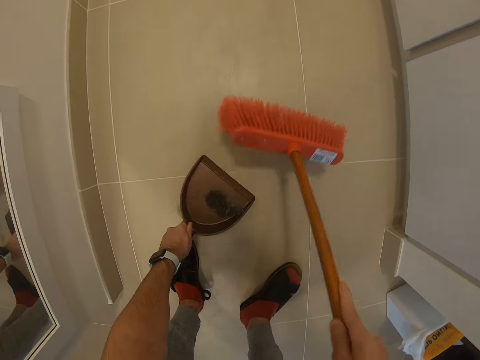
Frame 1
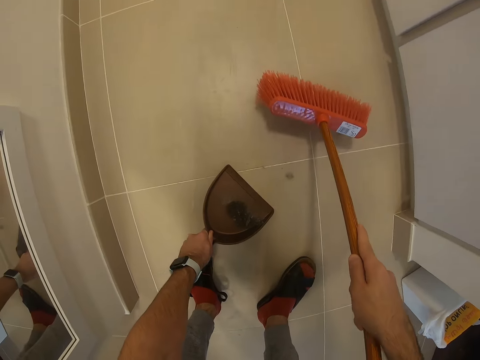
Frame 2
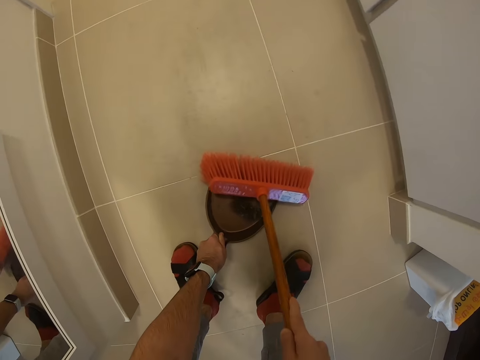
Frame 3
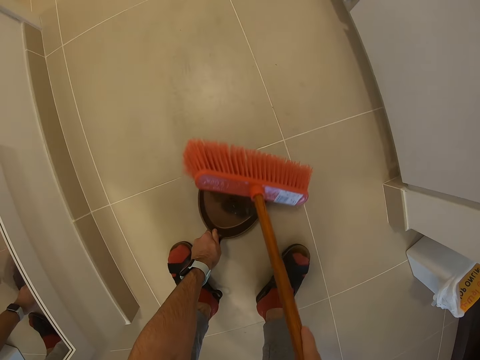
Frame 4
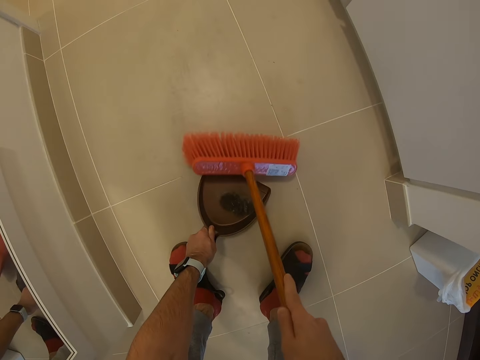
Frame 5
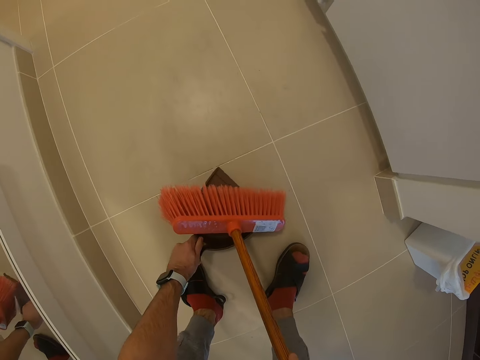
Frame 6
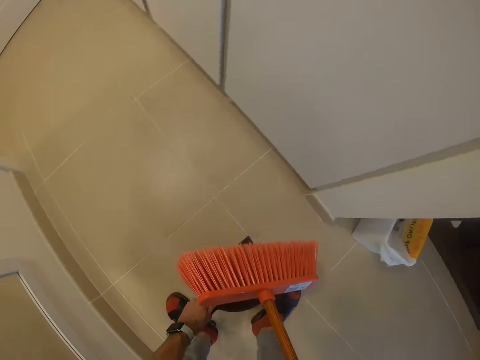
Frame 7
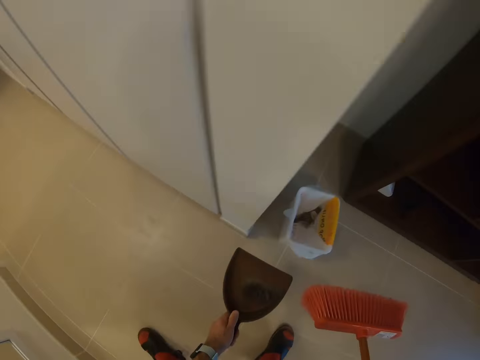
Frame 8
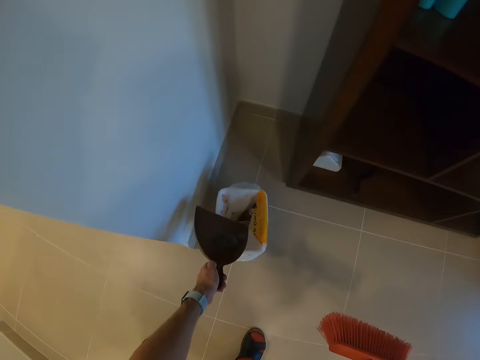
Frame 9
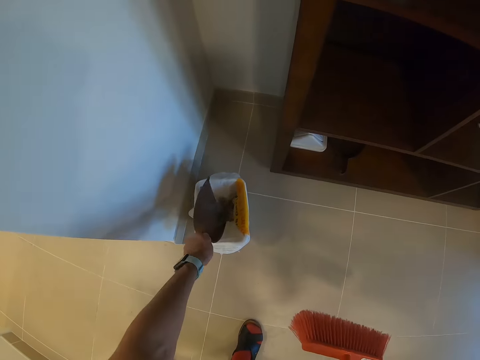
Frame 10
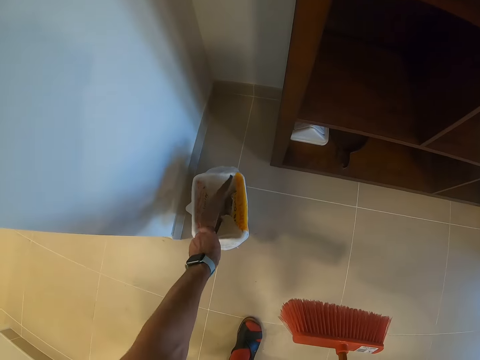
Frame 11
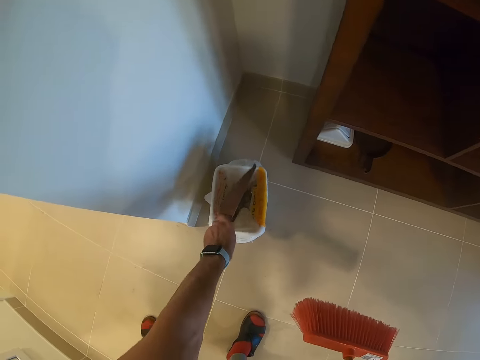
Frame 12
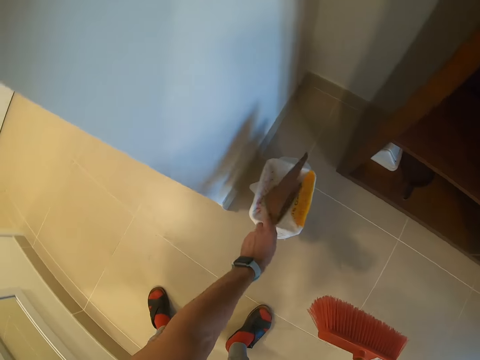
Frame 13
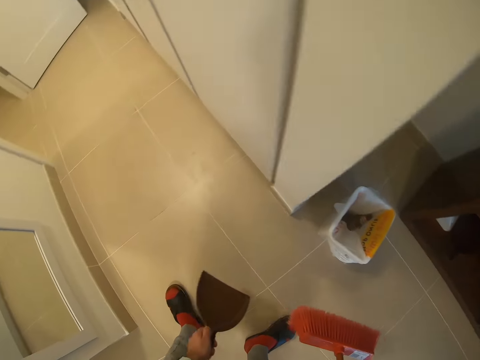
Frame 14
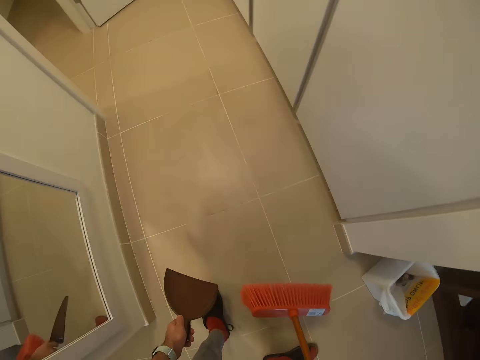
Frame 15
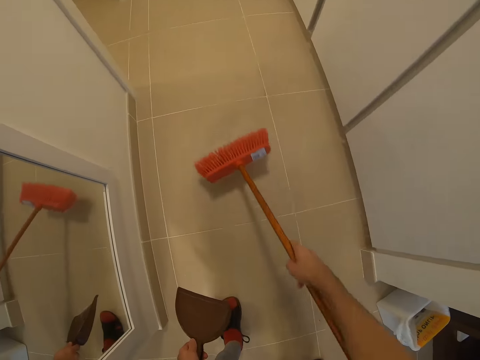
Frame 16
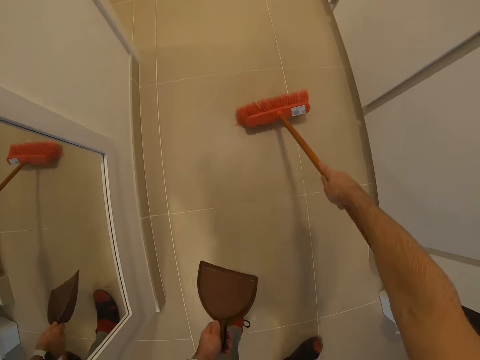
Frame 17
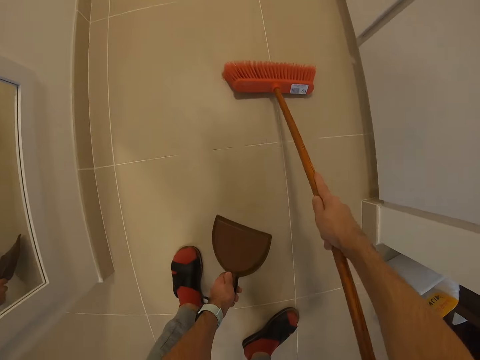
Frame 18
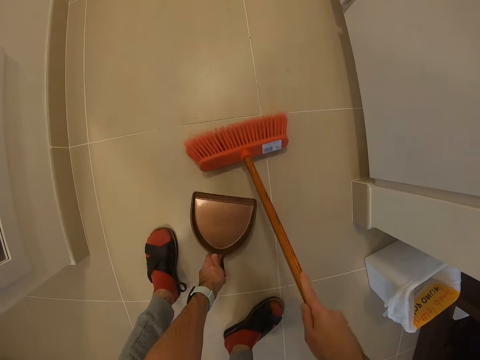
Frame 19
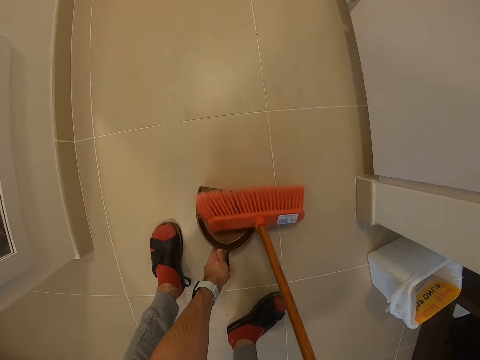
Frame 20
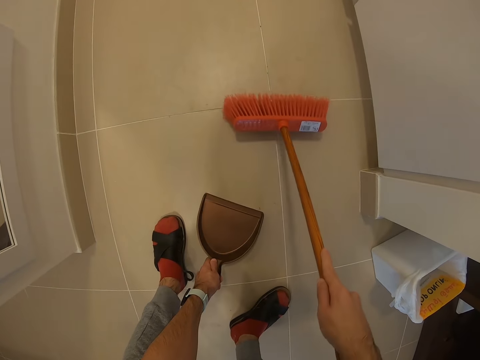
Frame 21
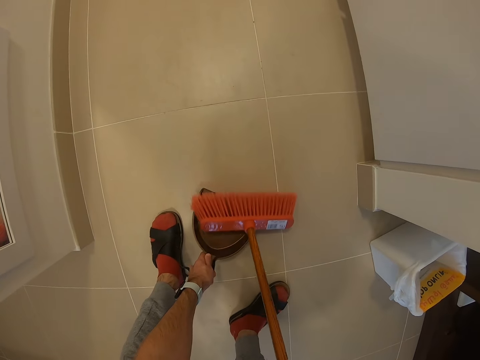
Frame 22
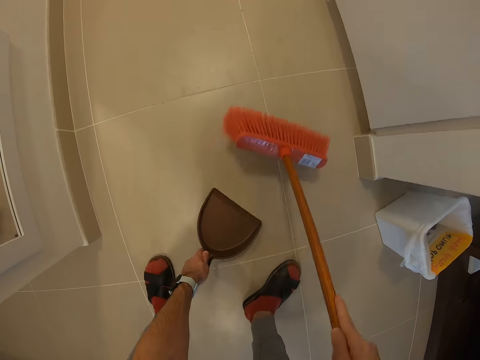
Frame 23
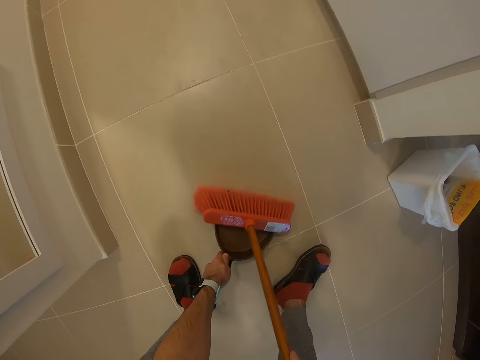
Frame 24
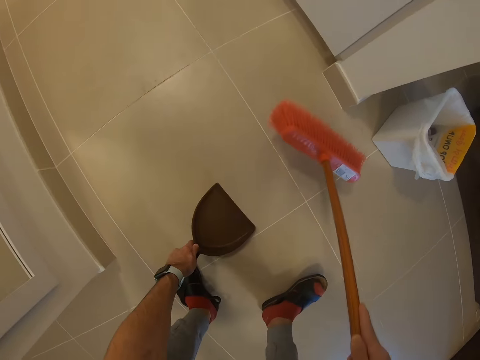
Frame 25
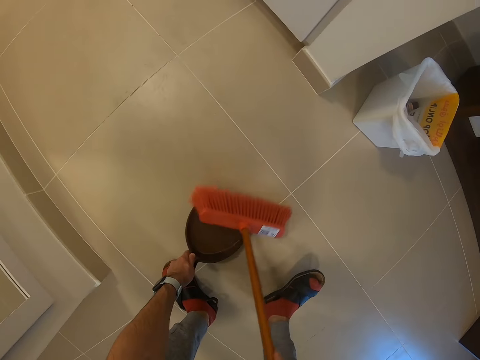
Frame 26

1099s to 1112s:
The camera wearer pours the dust in the dustbin. He shakes the dustpan on the dustbin. He stretches his hand with the broom. He sweeps the dust in the dustpan.

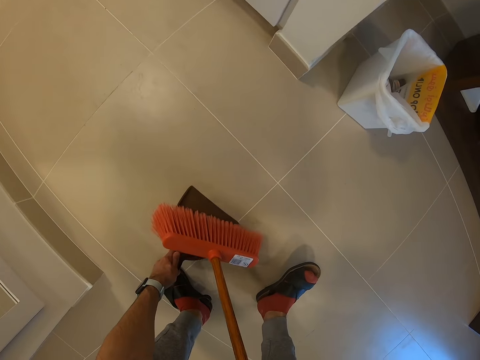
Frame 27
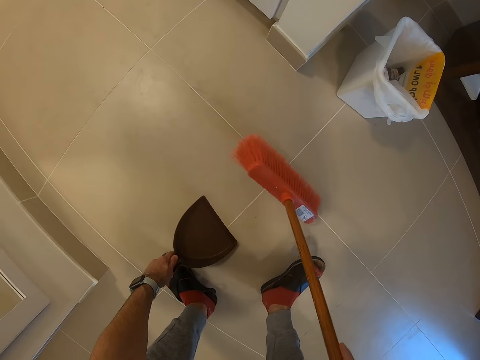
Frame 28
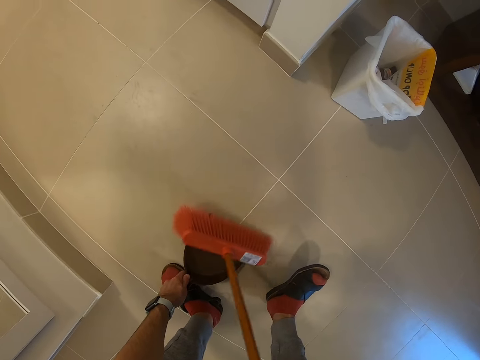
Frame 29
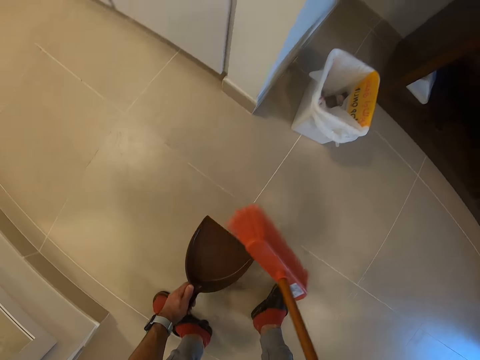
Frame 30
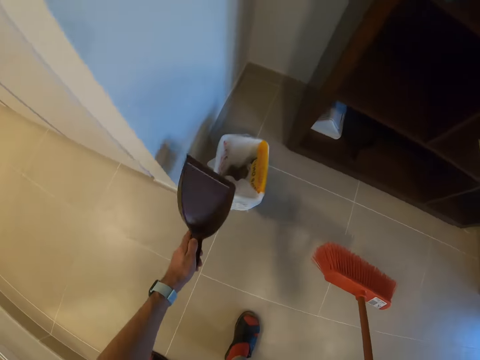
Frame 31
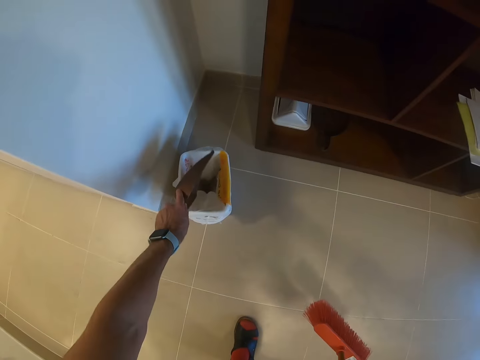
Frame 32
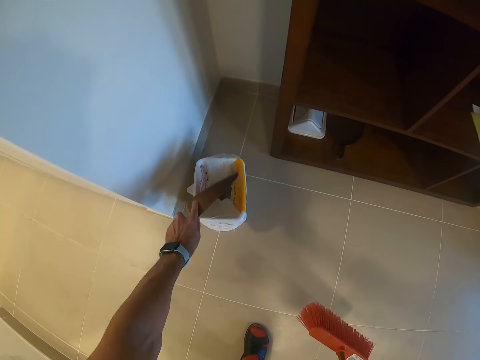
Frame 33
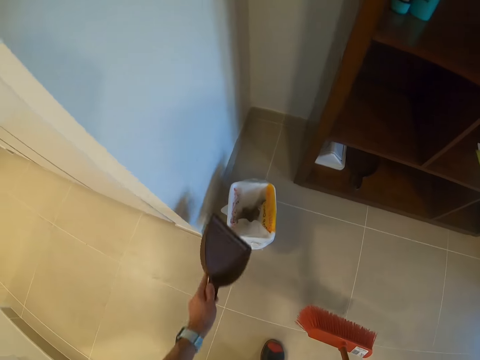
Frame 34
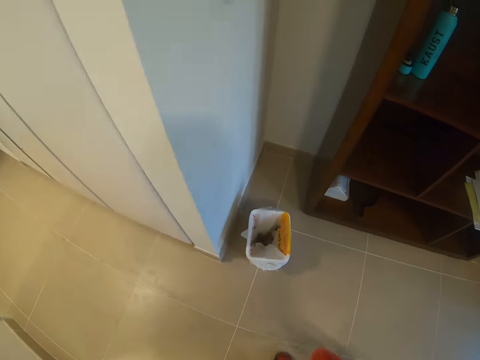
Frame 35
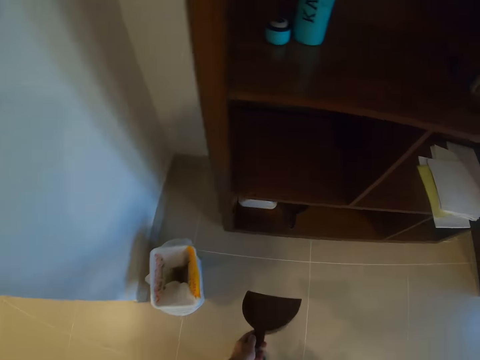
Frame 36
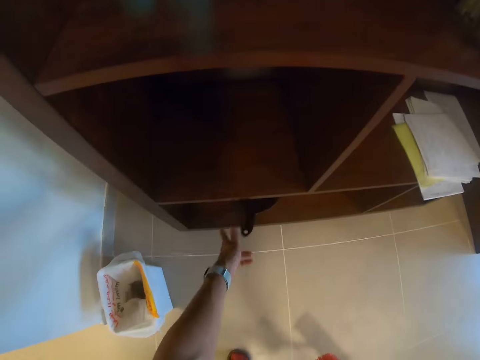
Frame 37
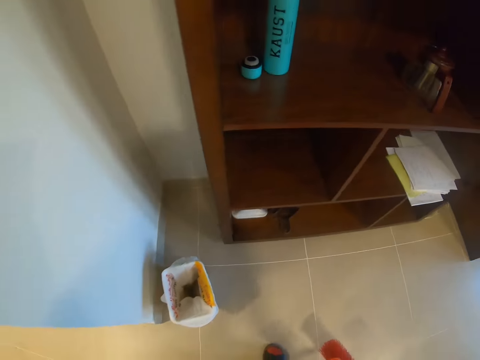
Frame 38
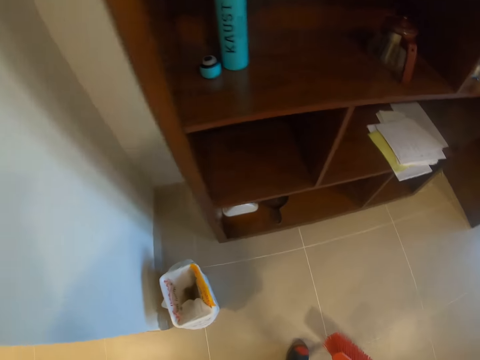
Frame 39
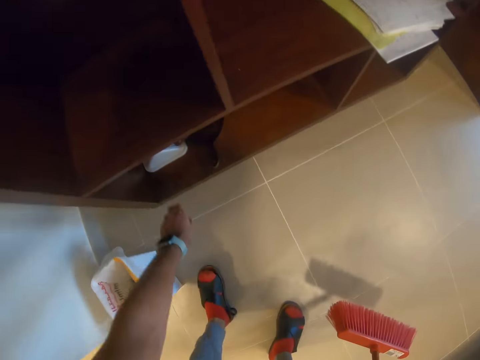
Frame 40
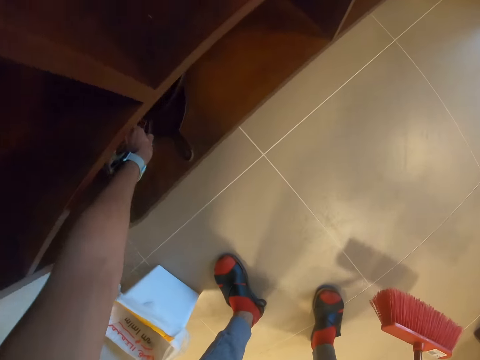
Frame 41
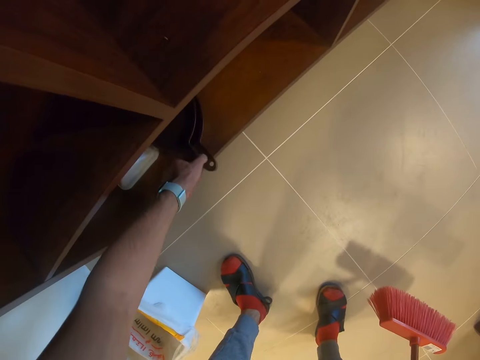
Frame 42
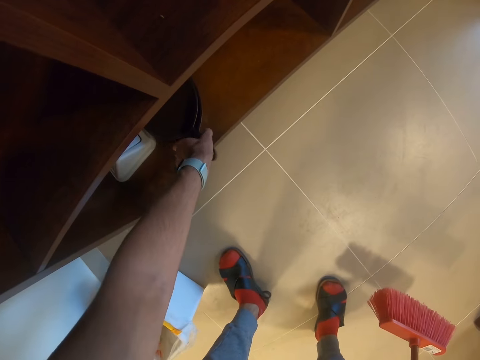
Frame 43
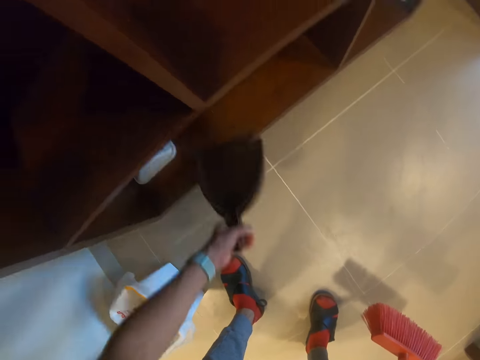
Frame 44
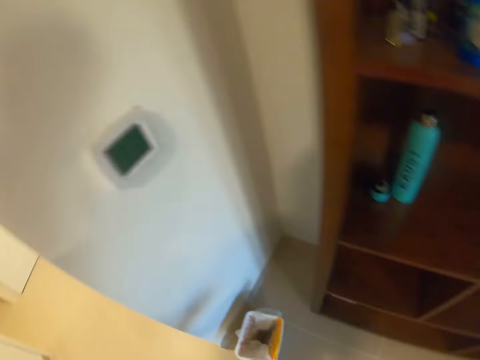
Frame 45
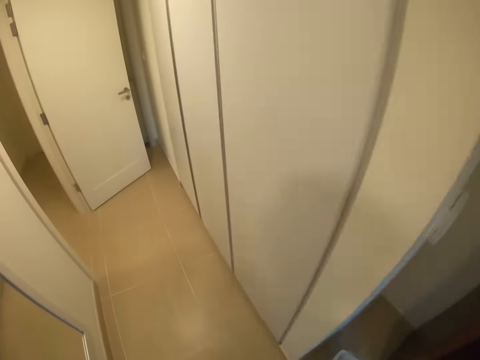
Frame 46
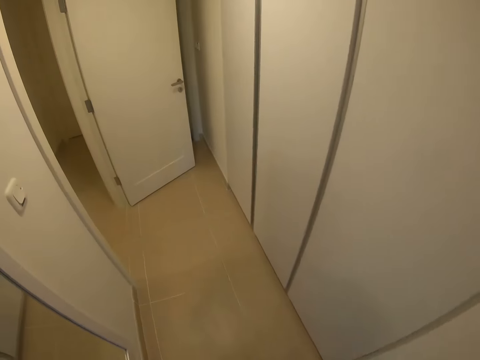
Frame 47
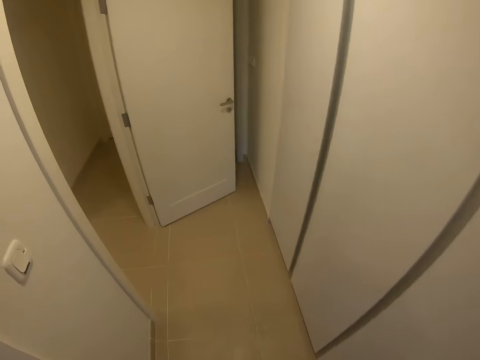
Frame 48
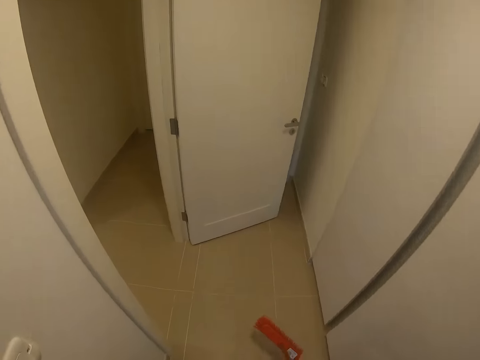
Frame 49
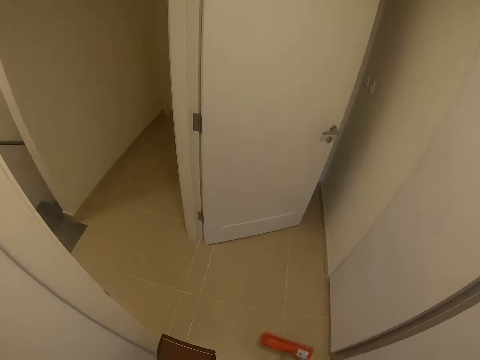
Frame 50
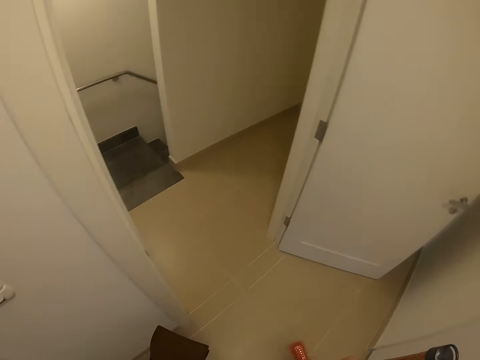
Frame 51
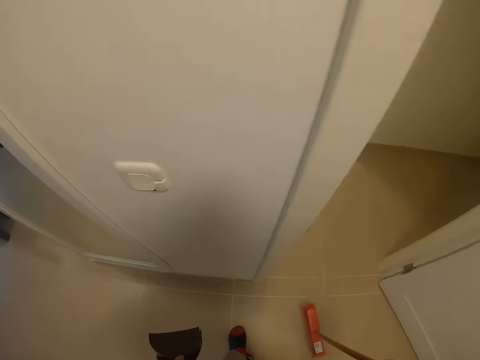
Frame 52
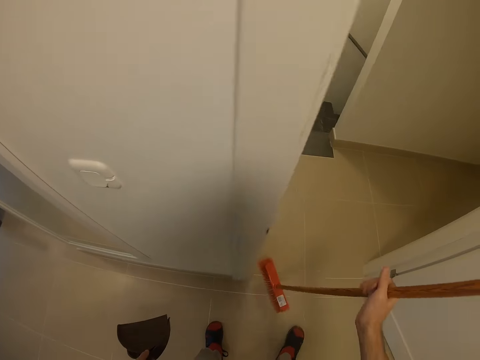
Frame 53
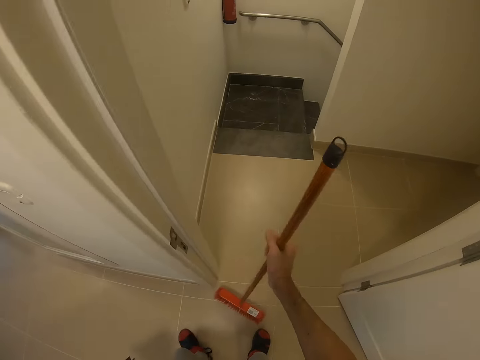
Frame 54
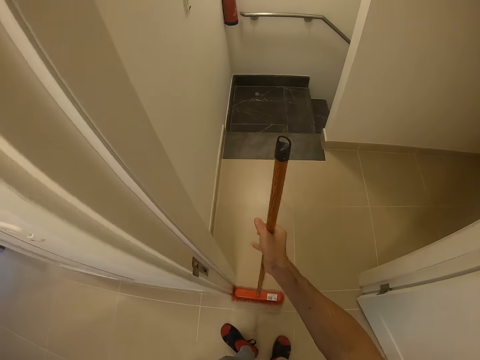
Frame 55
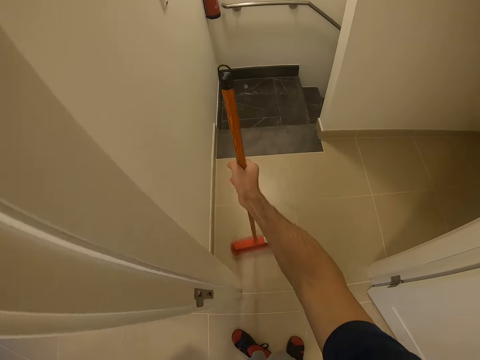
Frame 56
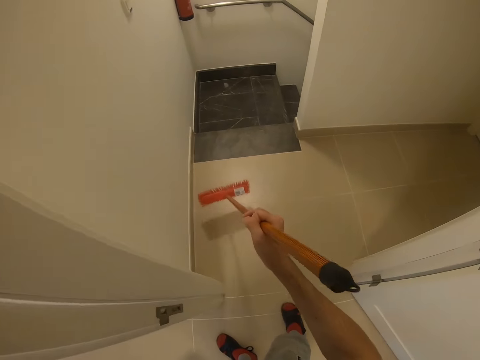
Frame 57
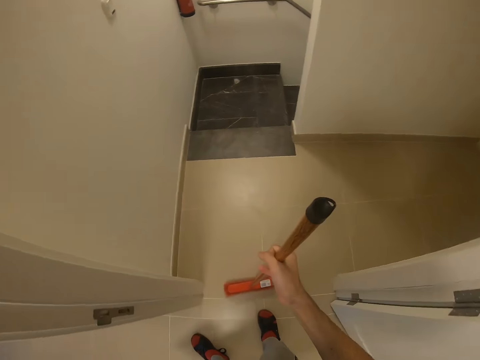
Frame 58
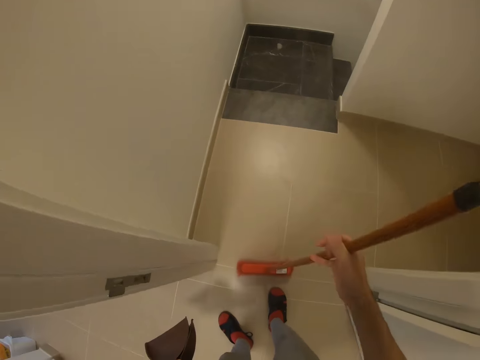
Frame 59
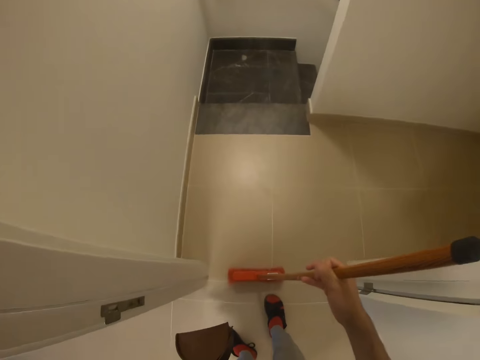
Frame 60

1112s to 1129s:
The camera wearer pours the dust in the dustbin. They shake the dustpan on the dustbin. They put the dustpan on the shelf. They hold the dustpan and remove the dustpan from the shelf. They walk with the dustpan. They put the broom on the floor. They sweep the floor.
